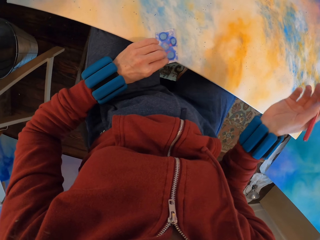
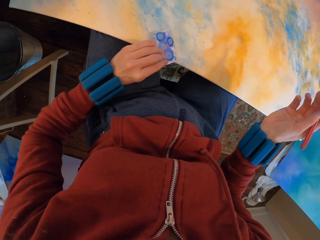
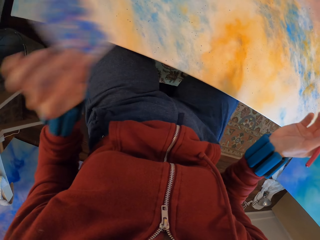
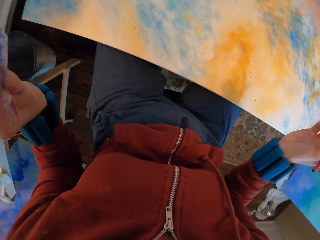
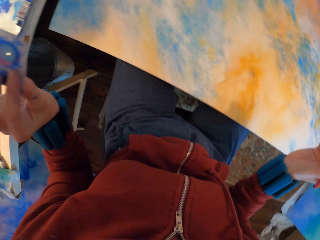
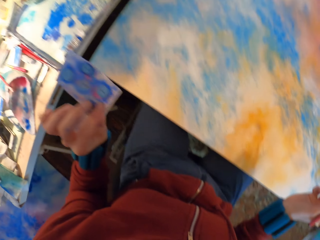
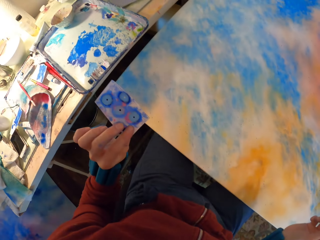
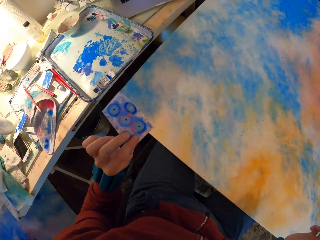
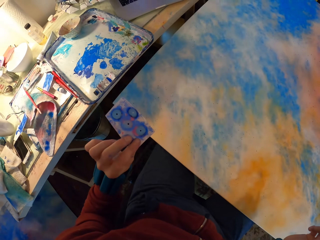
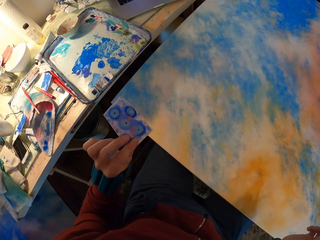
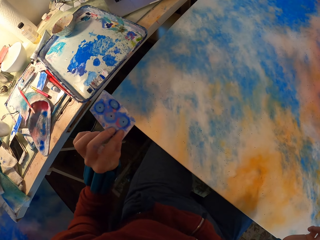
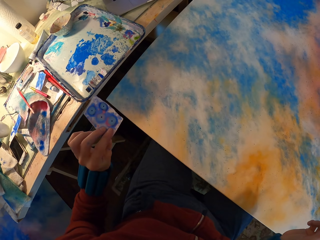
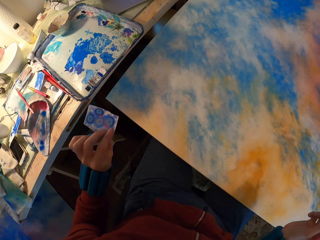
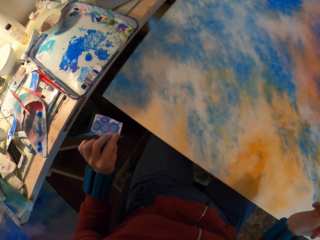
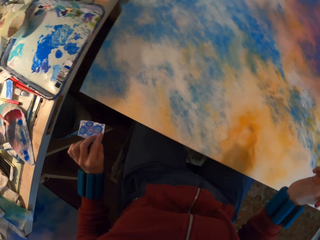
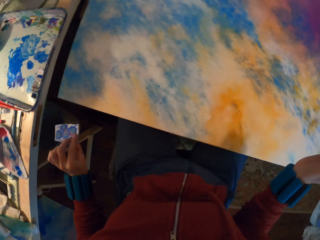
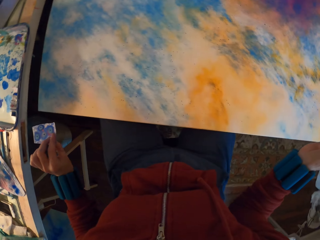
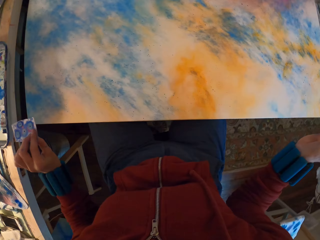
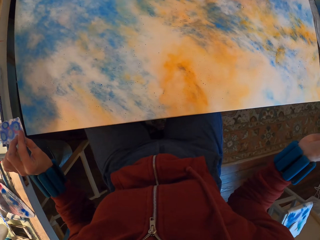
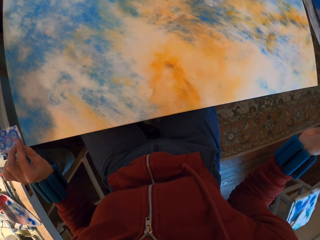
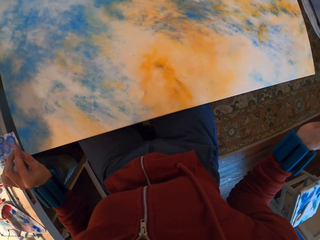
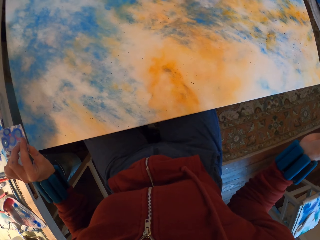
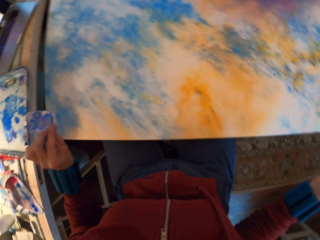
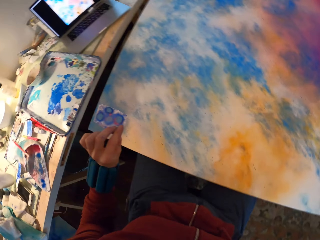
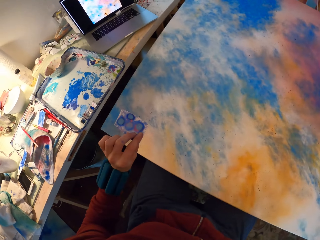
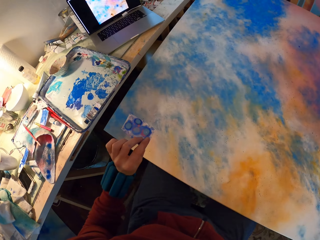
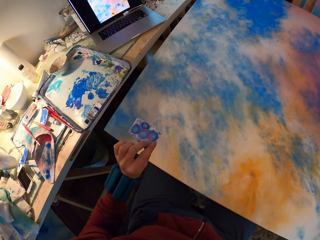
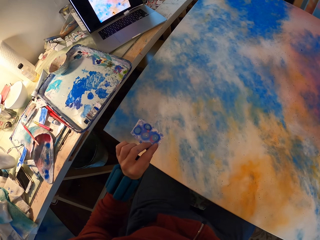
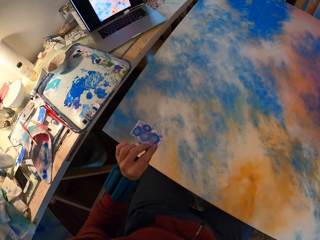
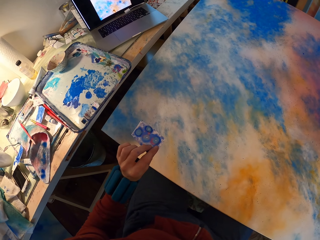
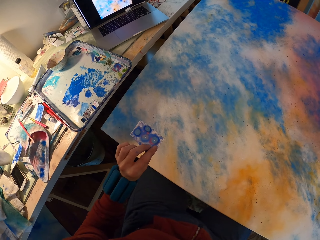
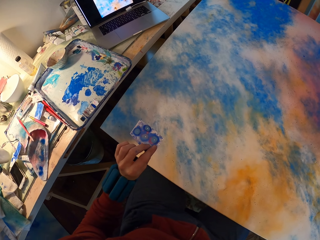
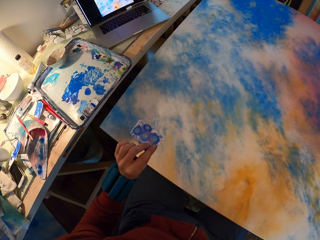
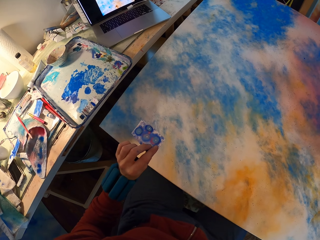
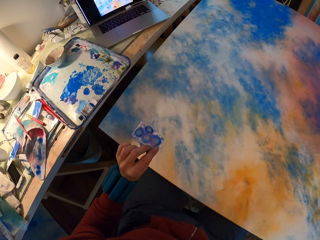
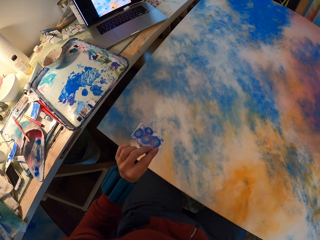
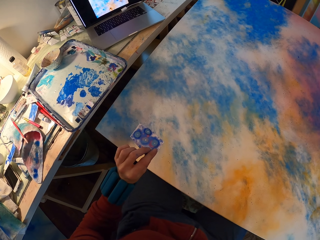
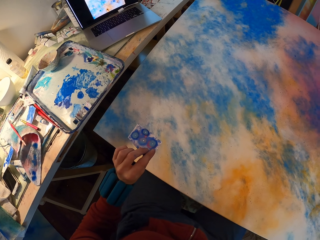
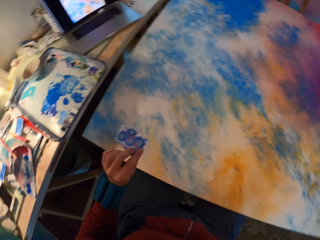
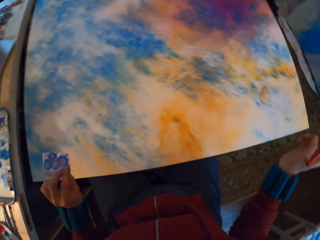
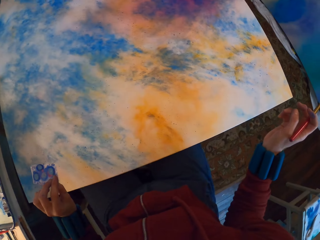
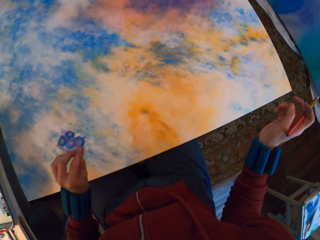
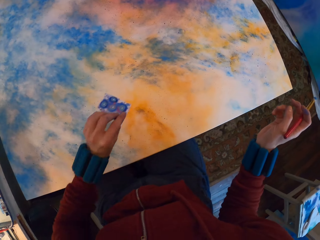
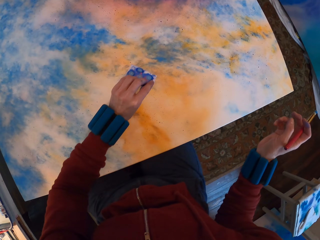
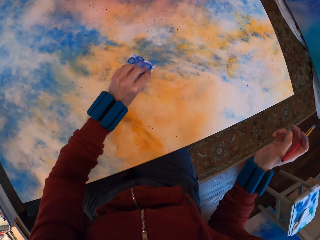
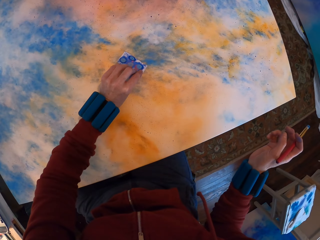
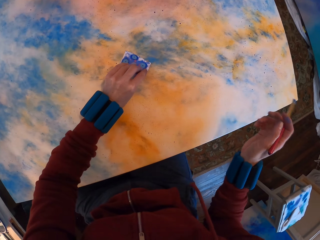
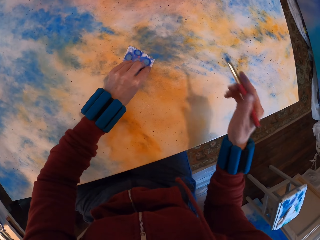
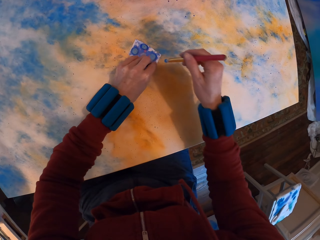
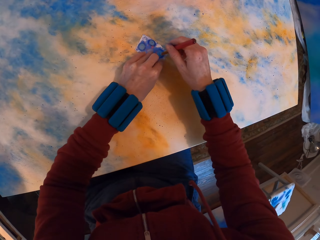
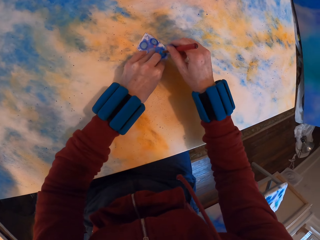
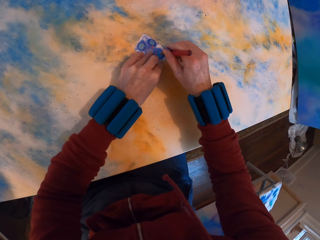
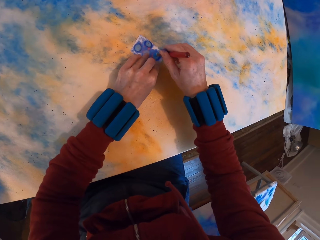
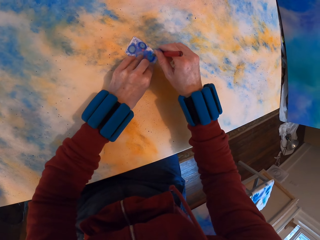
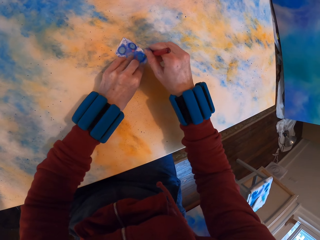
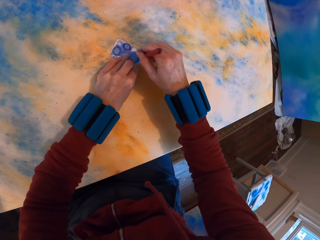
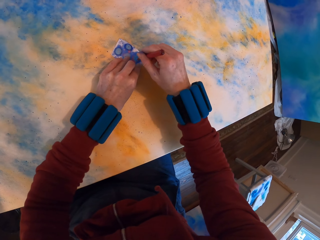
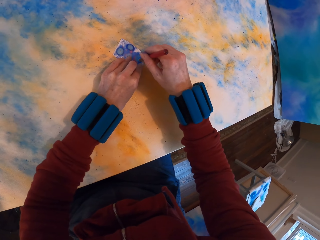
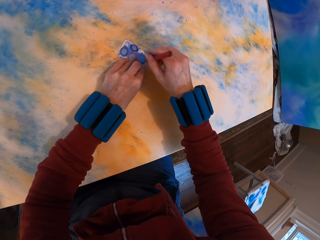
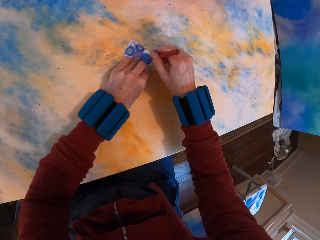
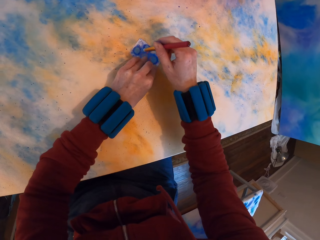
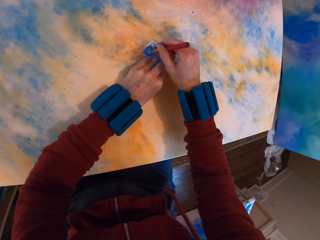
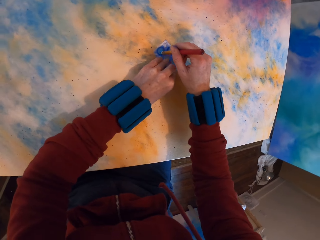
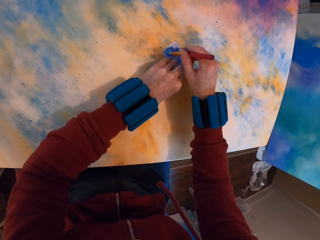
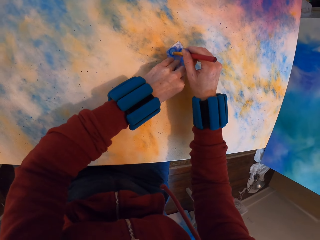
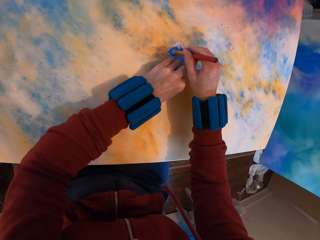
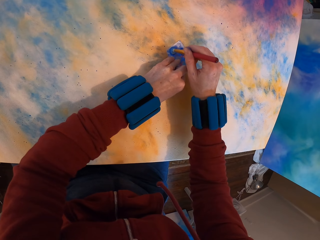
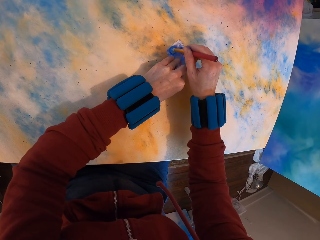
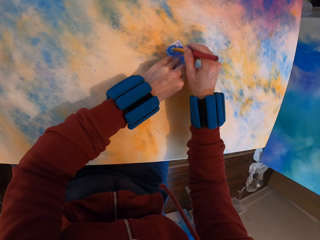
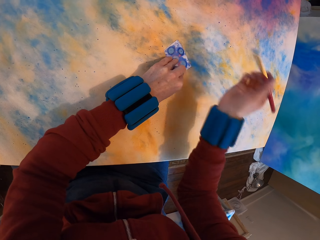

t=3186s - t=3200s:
The camera wearer lifts the paper. They place the paper on the canvas. They paint the canvas.

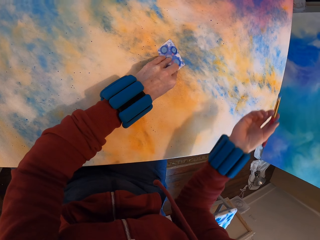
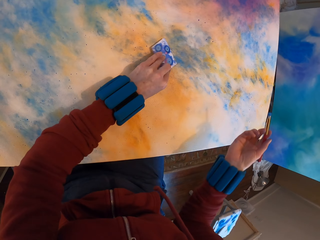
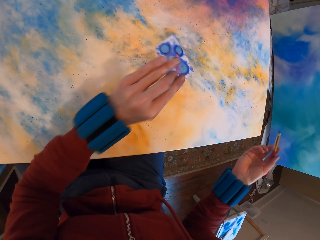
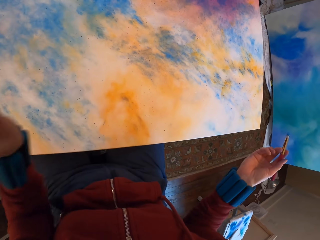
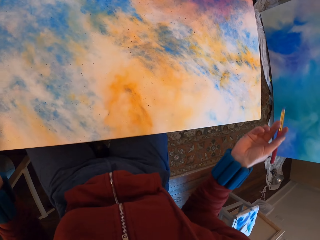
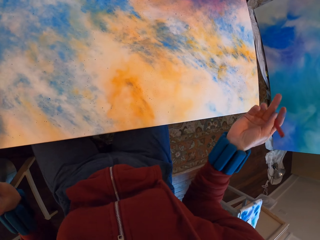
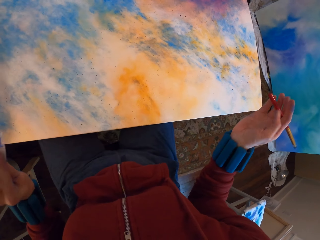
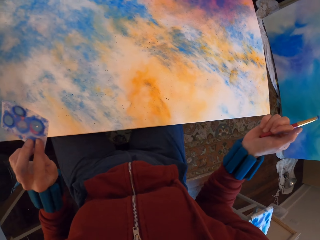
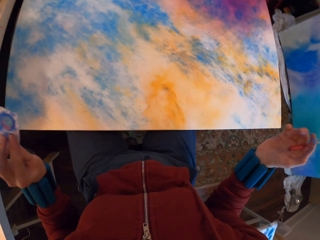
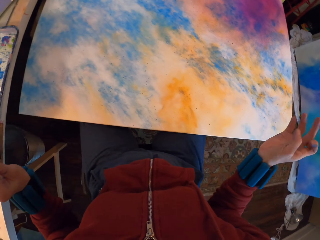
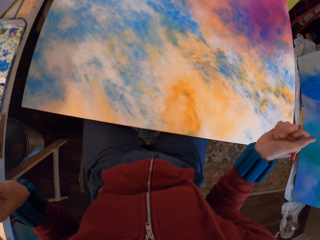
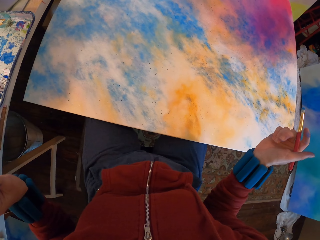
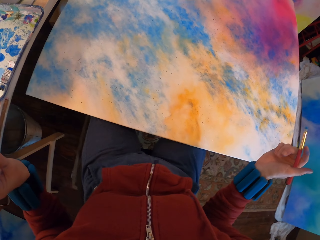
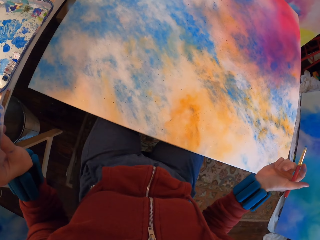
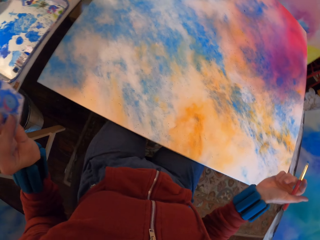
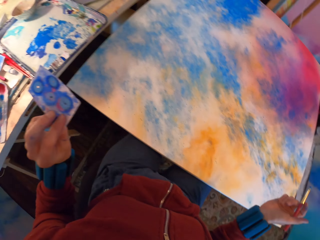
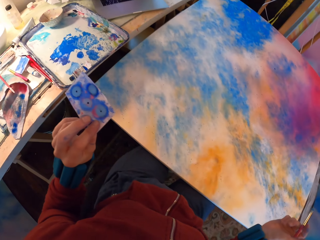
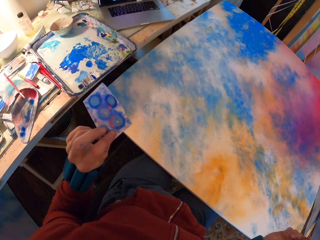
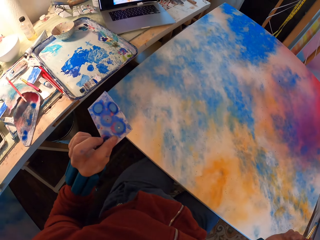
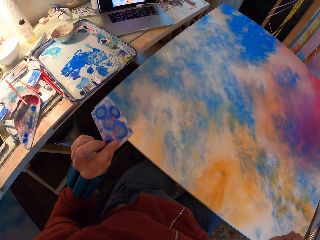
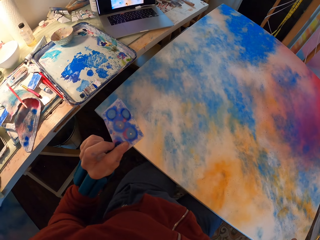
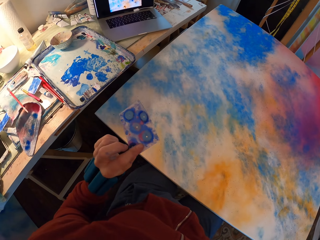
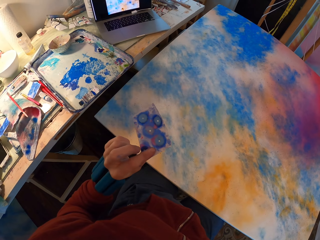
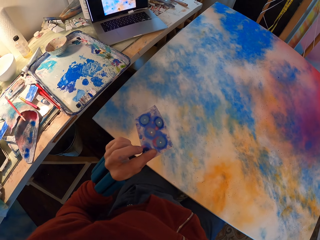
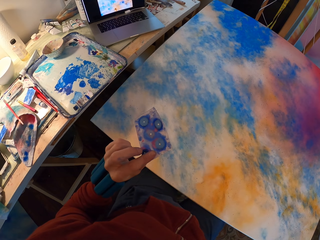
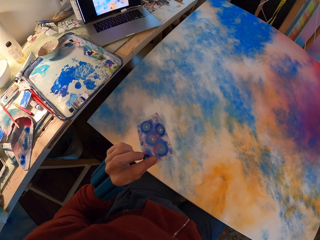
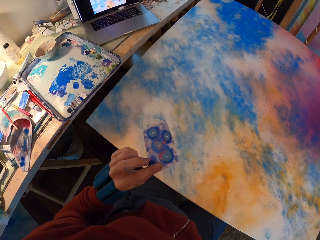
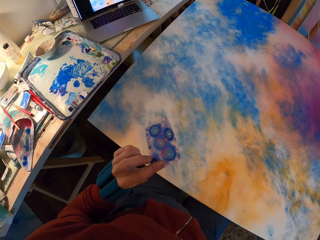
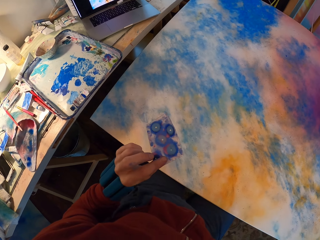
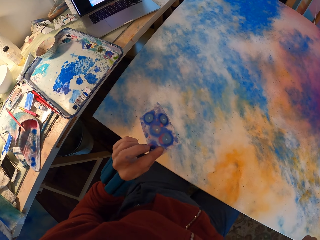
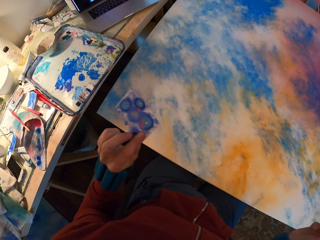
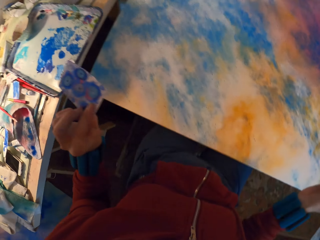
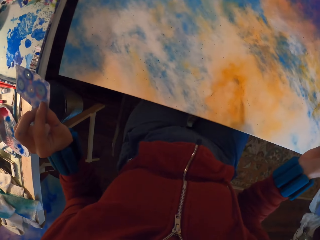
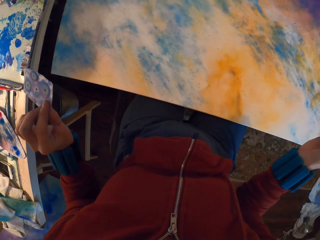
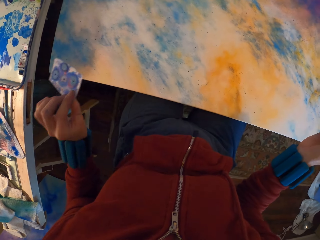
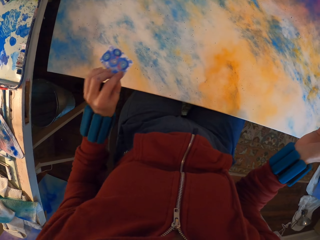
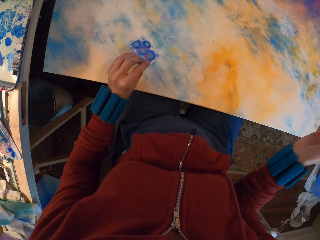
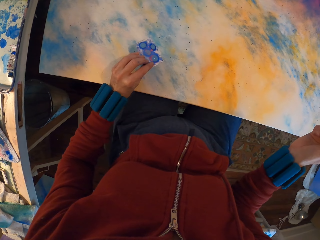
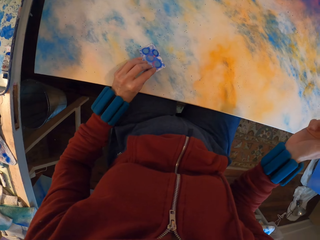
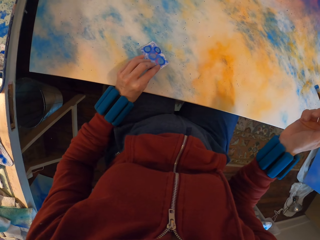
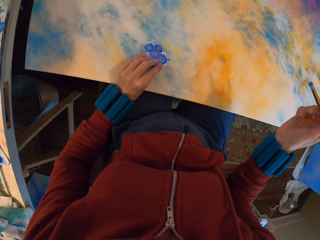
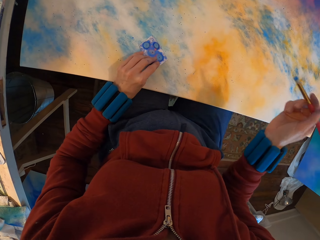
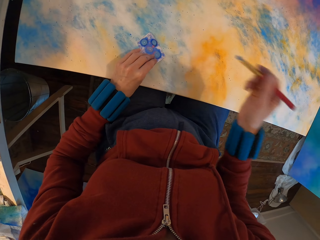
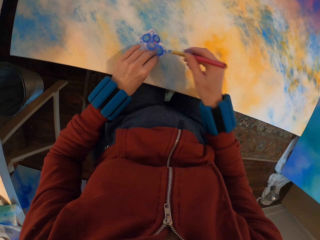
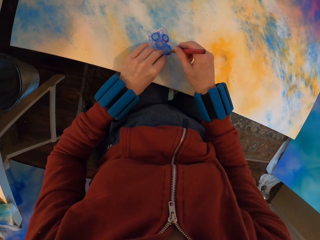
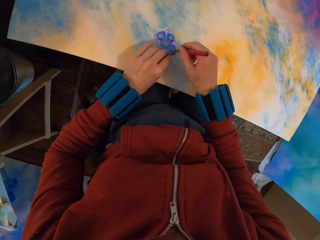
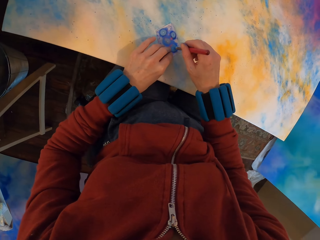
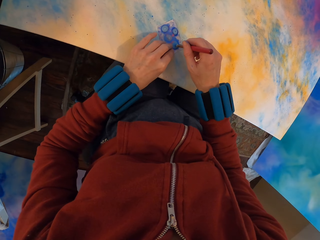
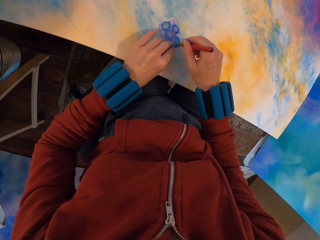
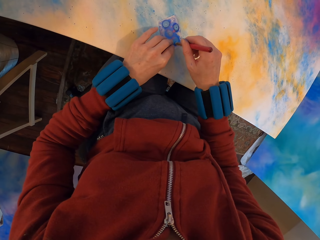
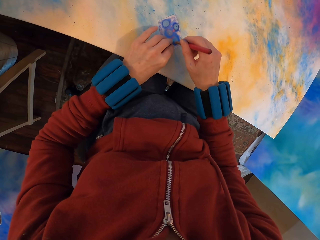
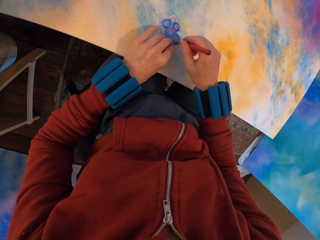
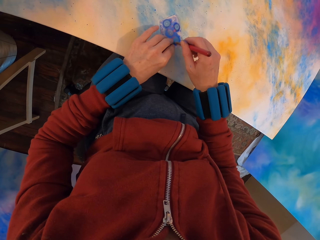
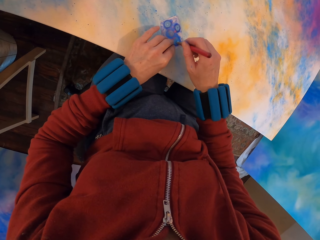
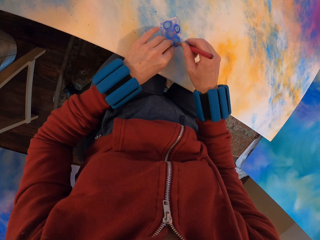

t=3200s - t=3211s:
The camera wearer lifts the paper. They look at the painting. They place the paper on the canvas. They apply paint on the painting using the watercolor paper.
